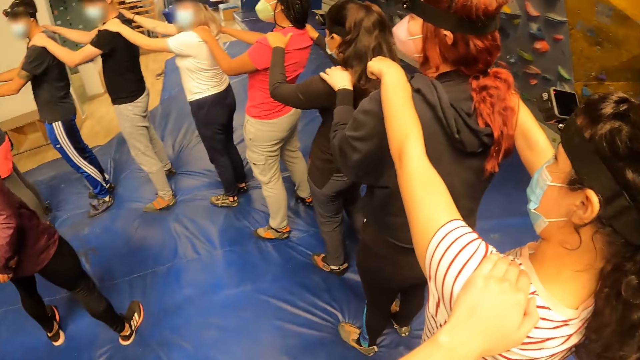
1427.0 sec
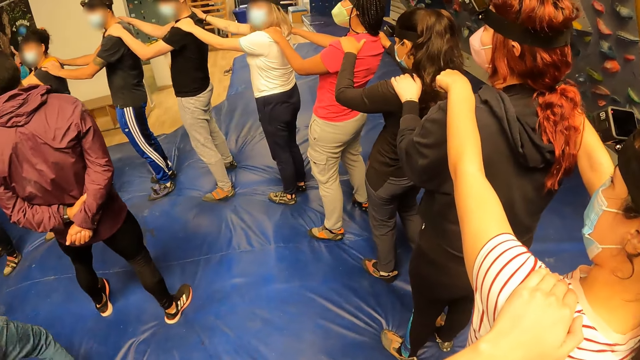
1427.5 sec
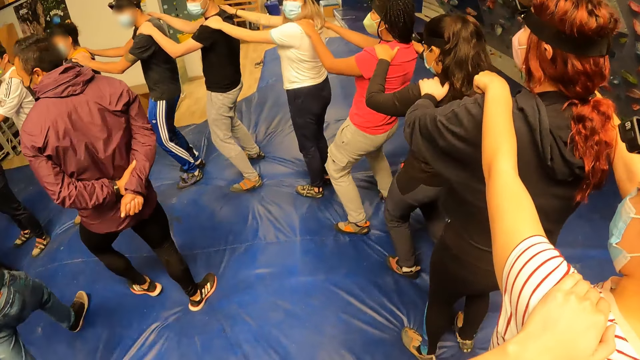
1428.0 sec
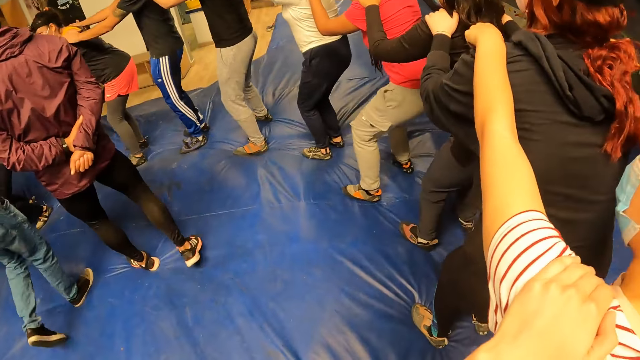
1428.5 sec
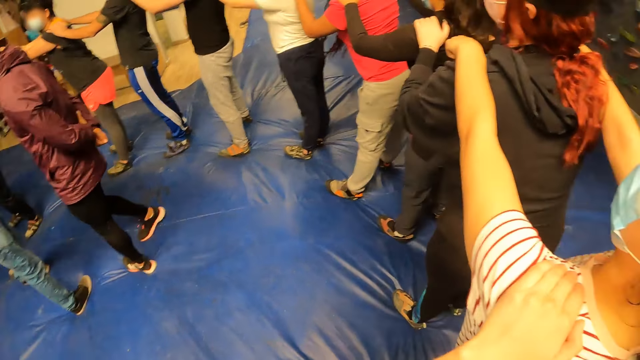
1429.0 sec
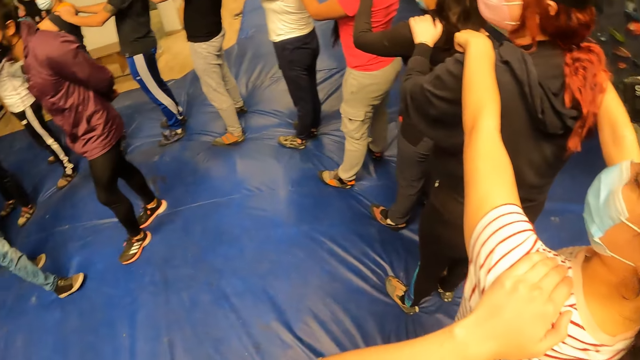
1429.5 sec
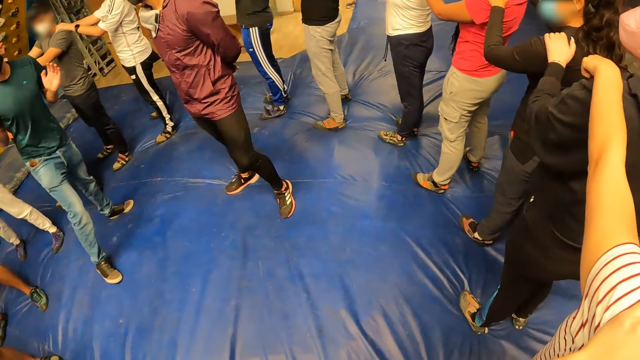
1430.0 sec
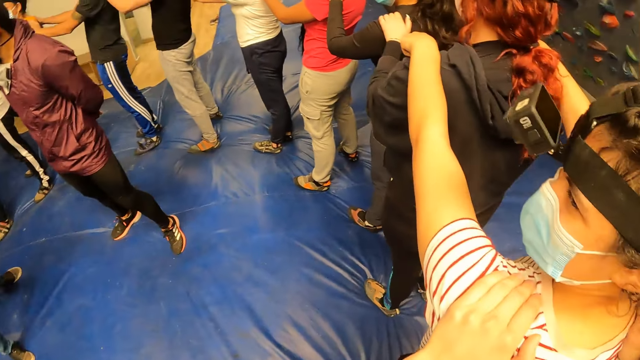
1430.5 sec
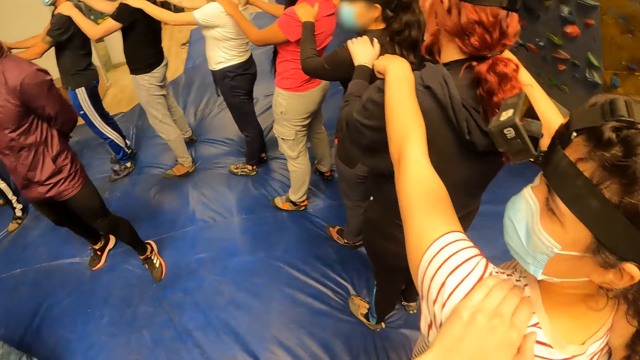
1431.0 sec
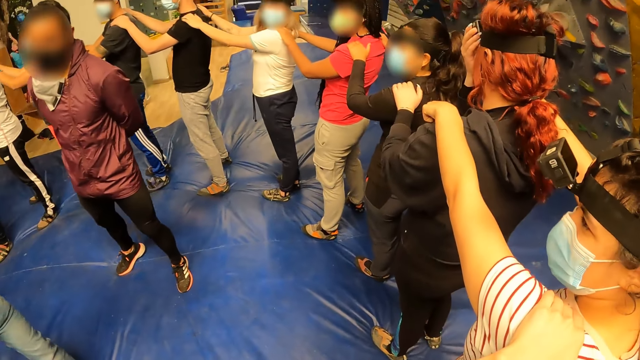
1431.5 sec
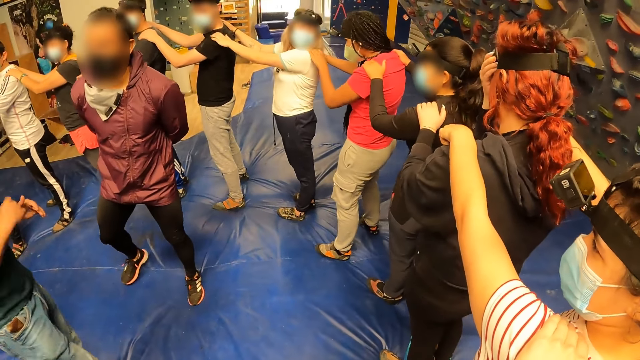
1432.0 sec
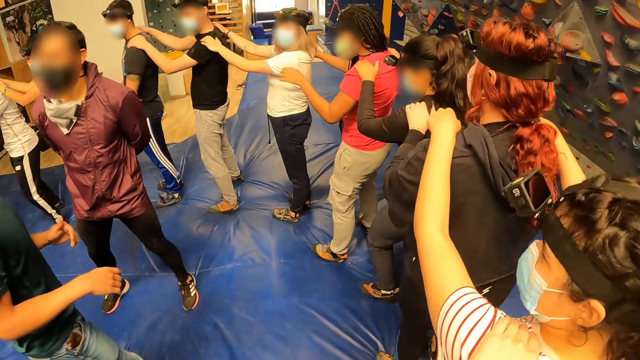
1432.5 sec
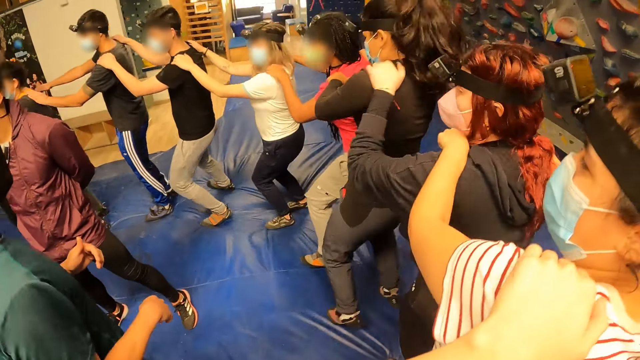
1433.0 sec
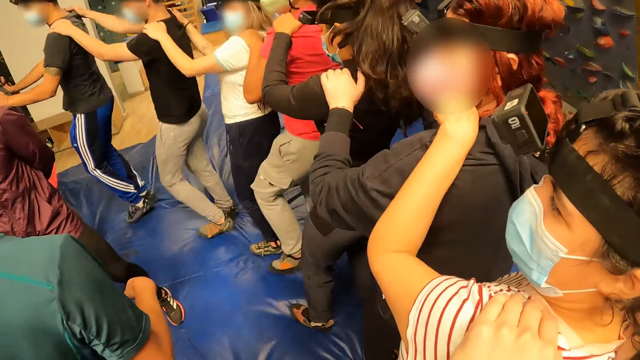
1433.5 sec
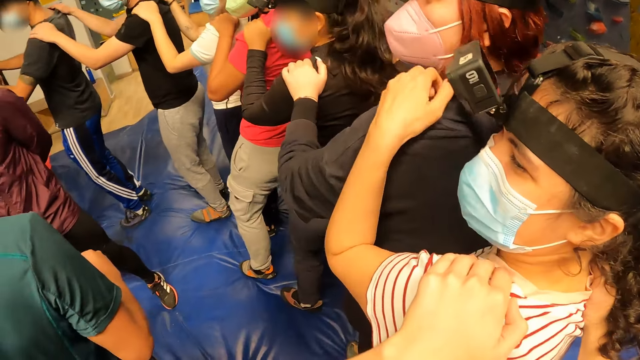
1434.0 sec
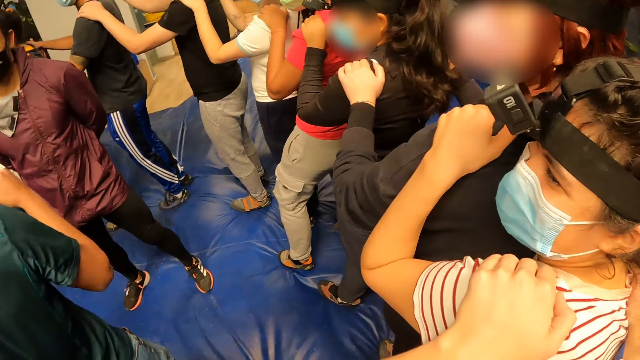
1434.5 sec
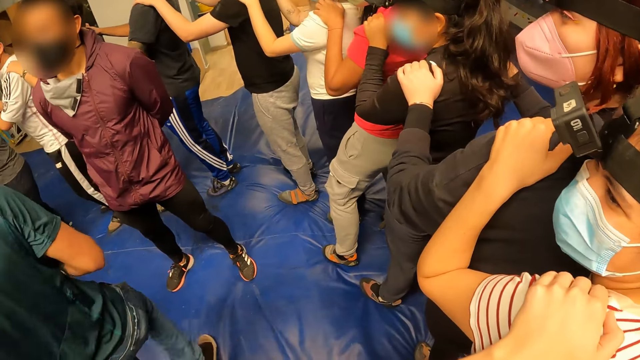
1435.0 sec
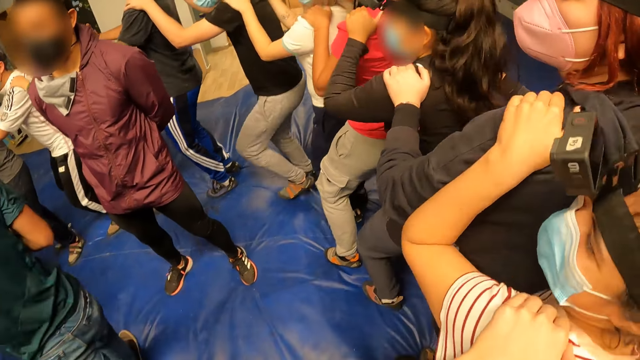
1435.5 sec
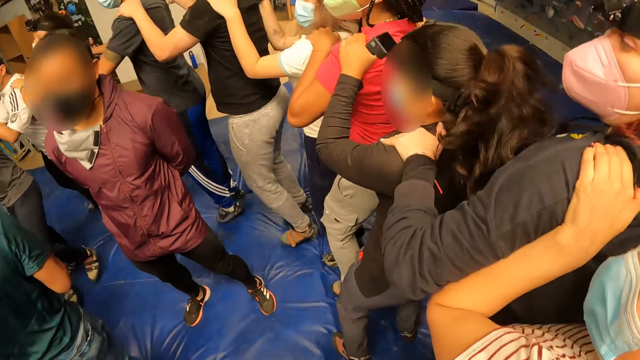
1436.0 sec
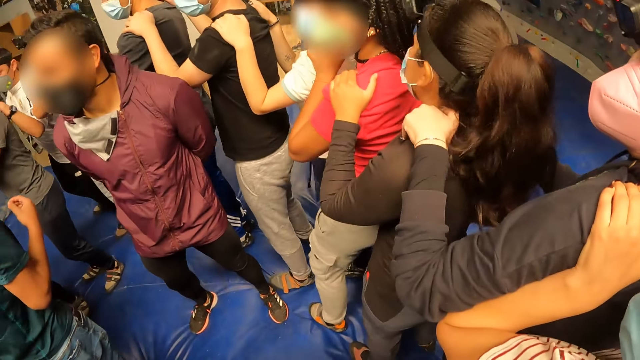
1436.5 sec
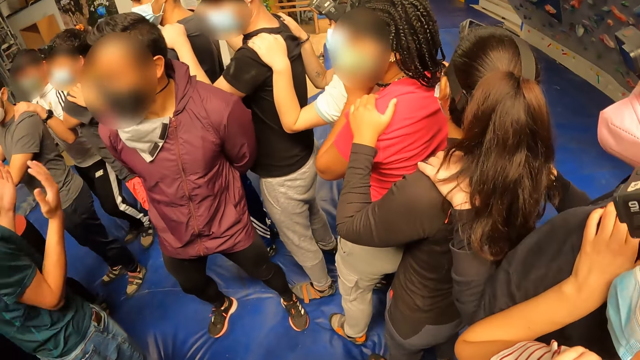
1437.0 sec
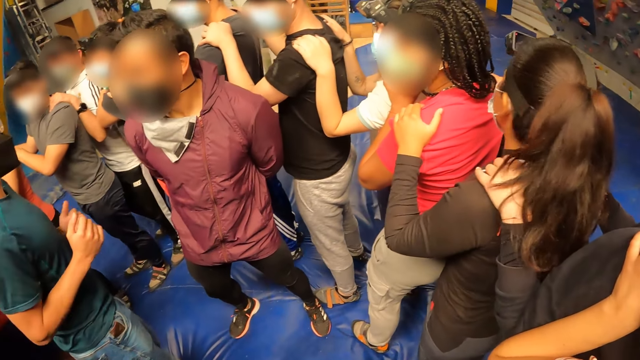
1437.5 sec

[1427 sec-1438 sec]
The camera wearer jumps with the group of people in the circle.

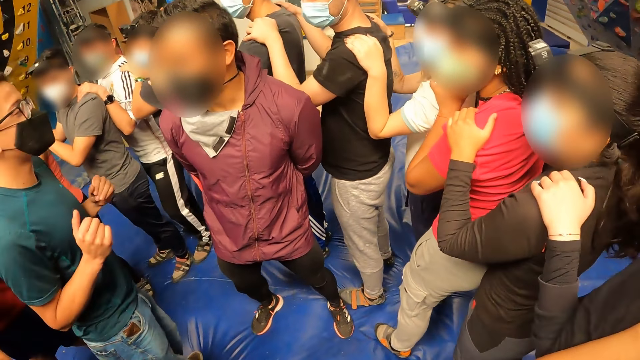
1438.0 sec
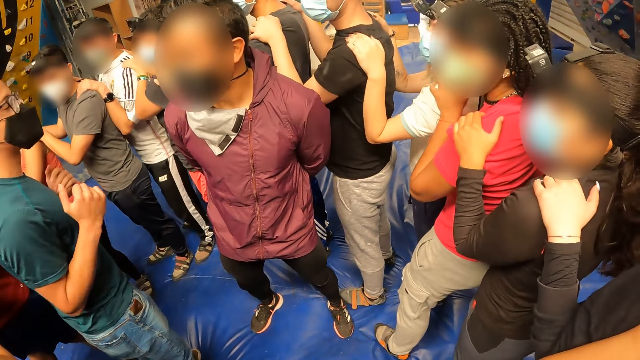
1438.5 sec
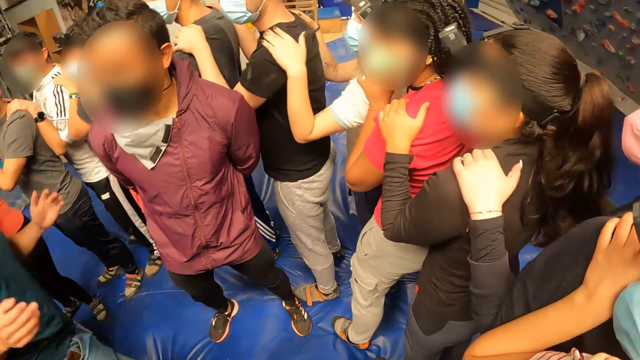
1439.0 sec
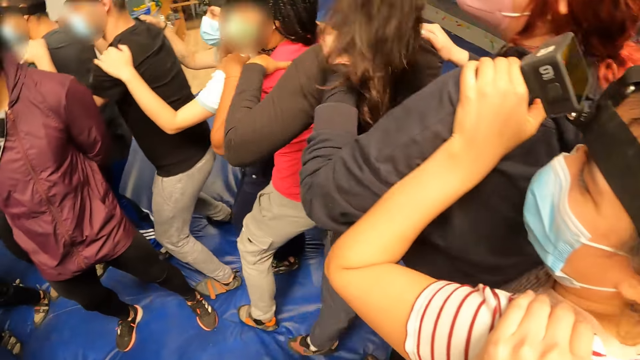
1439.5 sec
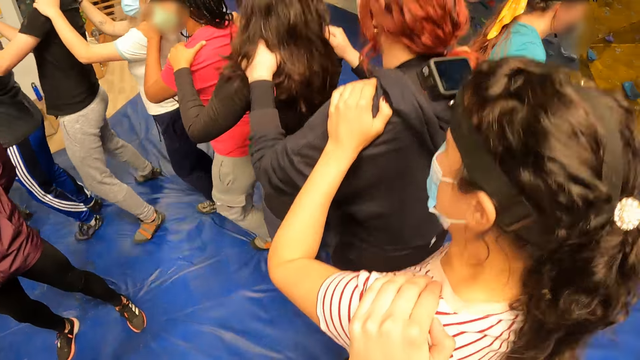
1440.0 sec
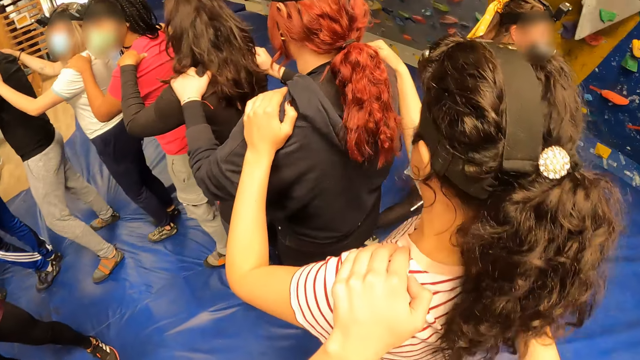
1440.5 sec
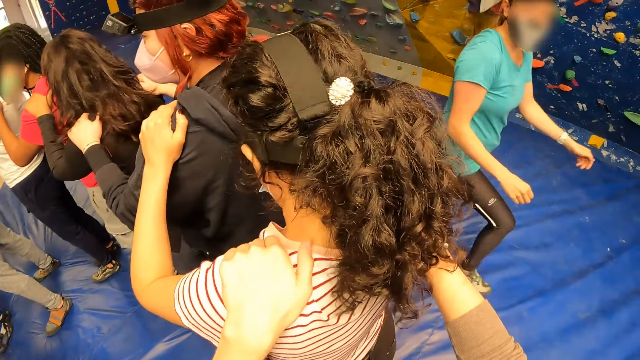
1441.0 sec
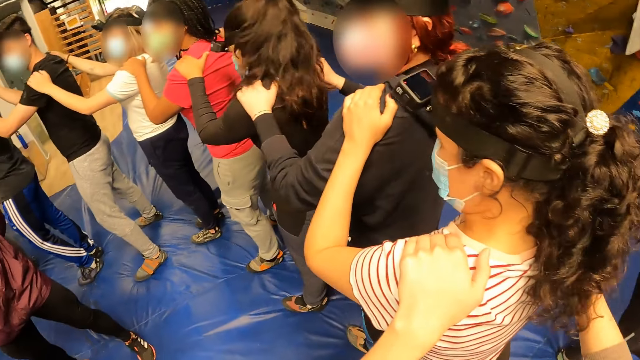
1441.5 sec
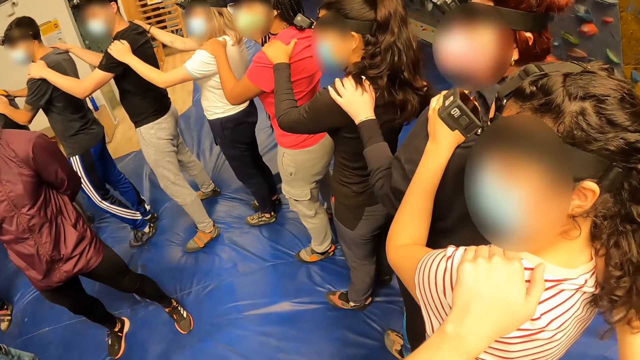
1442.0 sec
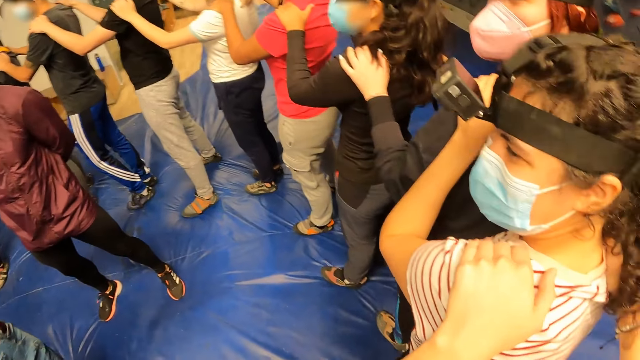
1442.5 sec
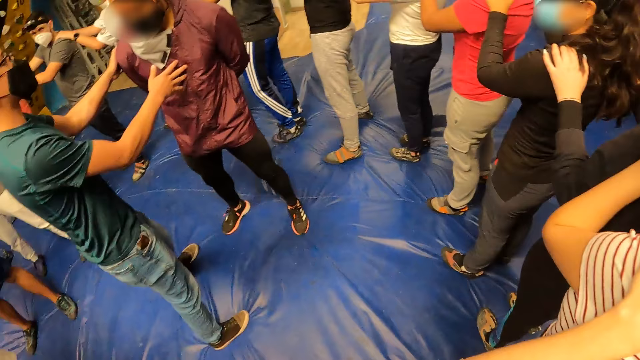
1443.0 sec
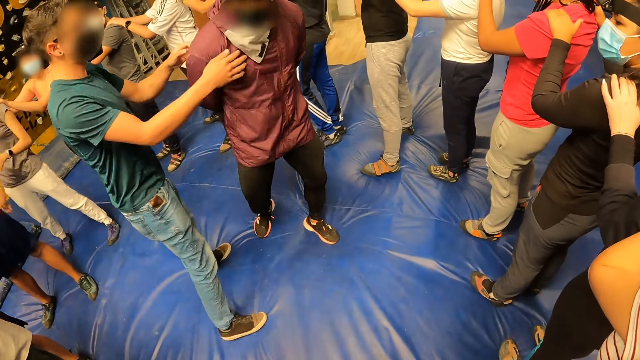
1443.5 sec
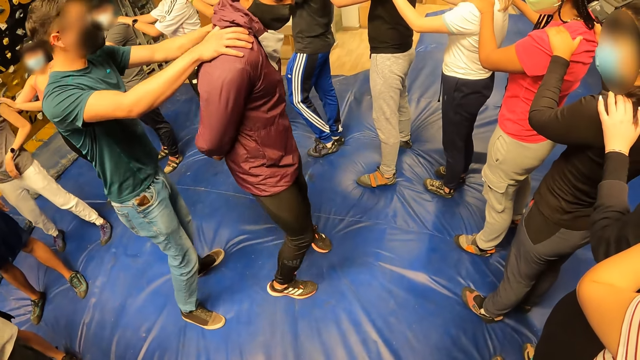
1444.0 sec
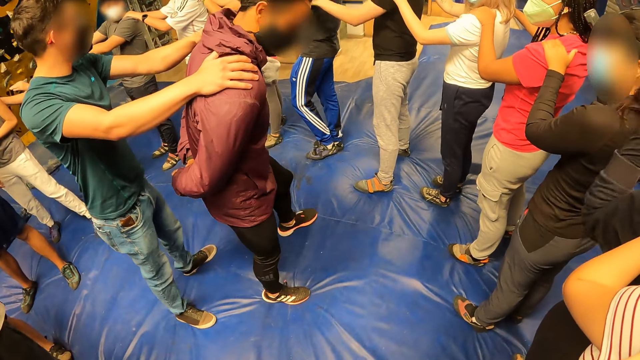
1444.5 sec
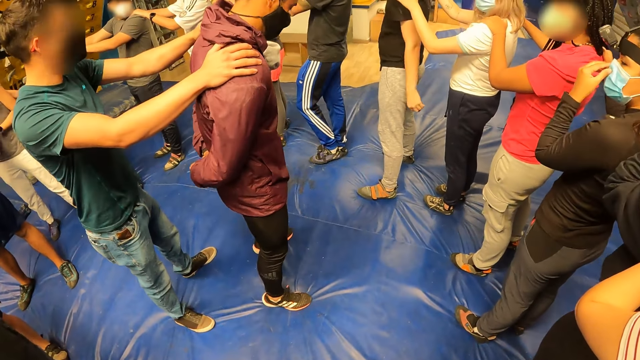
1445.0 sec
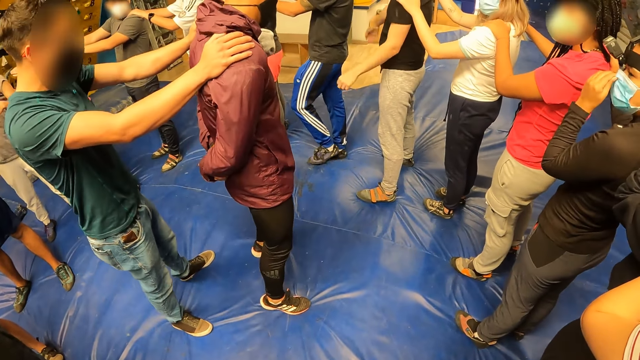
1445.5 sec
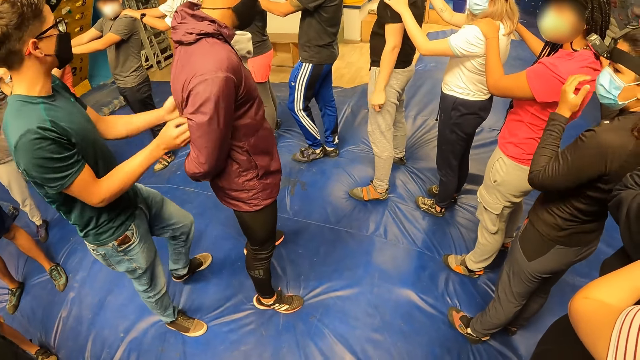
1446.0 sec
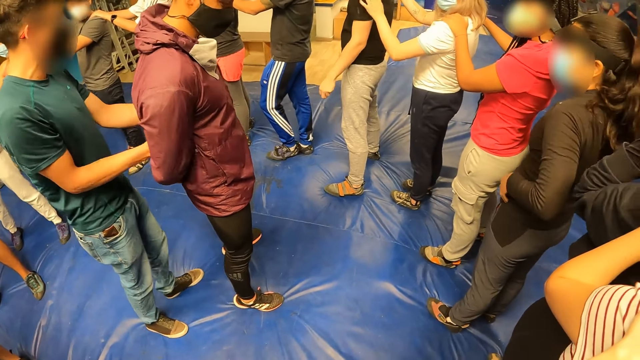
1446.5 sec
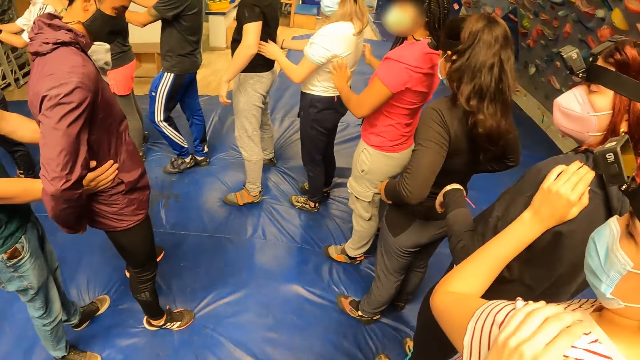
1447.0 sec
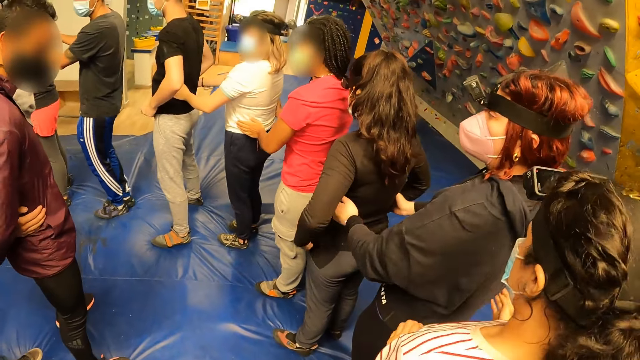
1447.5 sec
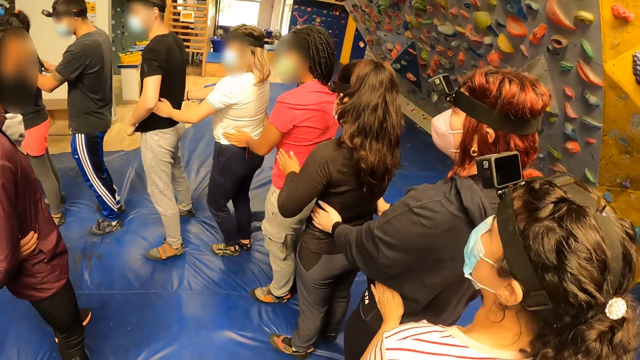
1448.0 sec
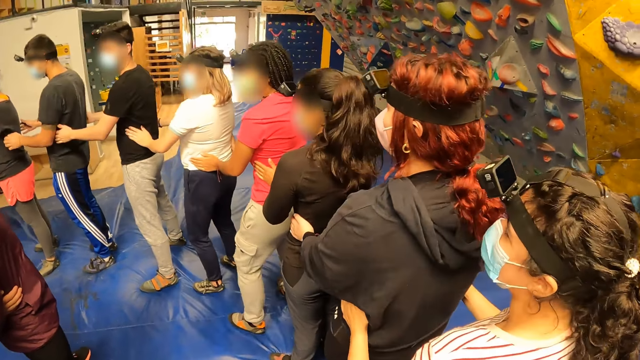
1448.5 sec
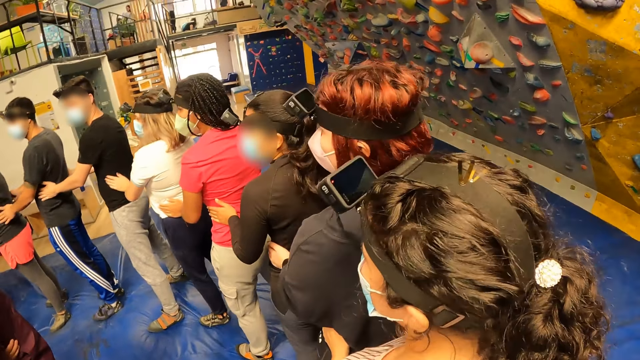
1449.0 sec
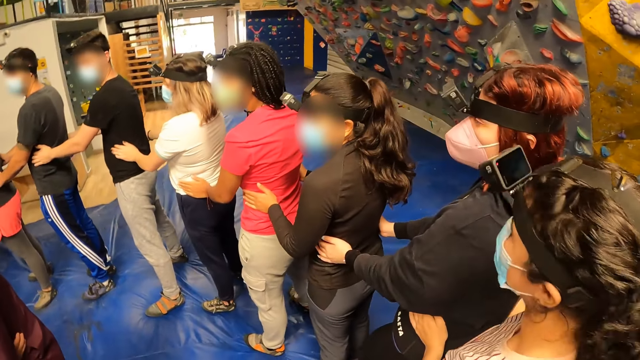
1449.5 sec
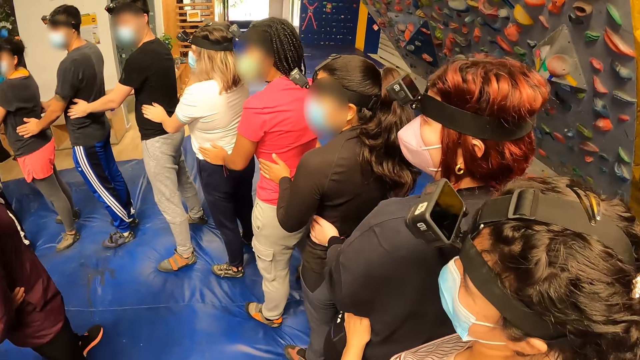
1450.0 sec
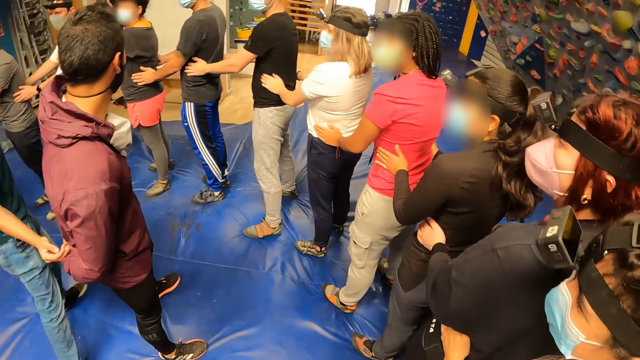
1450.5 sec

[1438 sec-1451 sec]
A girl walks past the camera wearer. The camera wearer stands on the floor. A man turns another man with both hands. The first man holds the shoulder of the other man with both hands. The first man holds the waist of the other man with both hands. The camera wearer holds a woman's waist with his hands.
